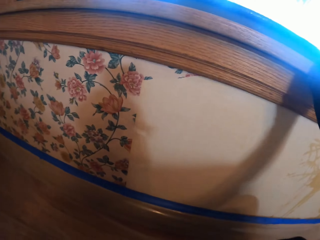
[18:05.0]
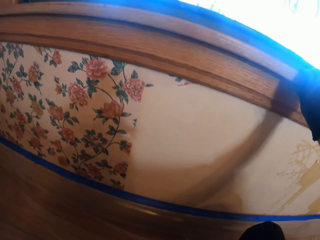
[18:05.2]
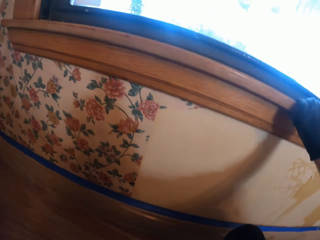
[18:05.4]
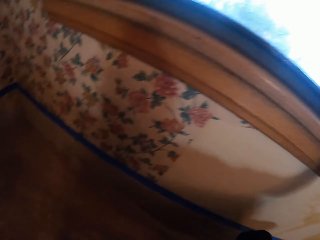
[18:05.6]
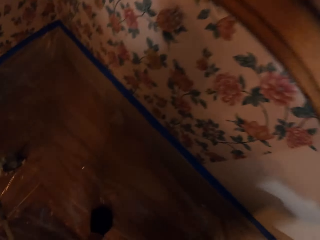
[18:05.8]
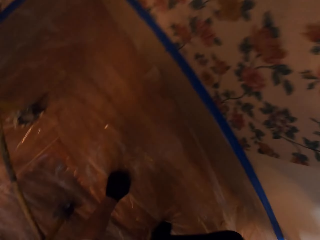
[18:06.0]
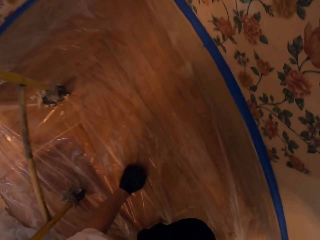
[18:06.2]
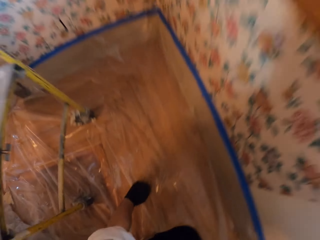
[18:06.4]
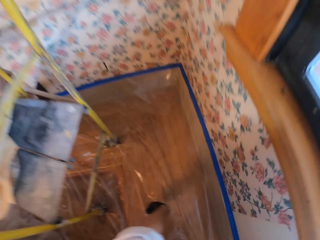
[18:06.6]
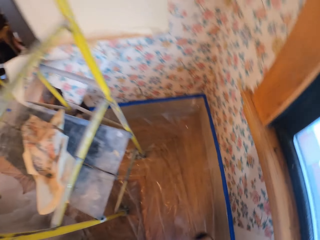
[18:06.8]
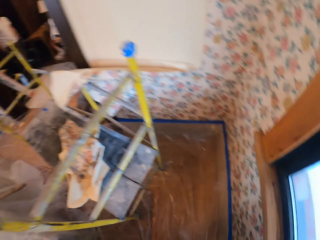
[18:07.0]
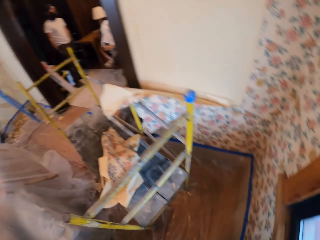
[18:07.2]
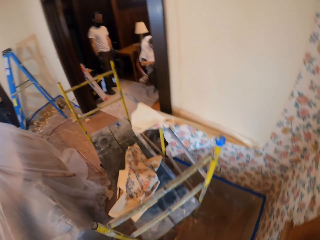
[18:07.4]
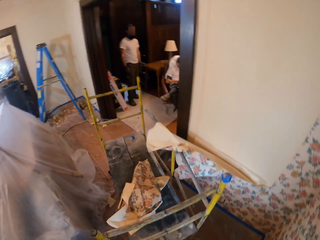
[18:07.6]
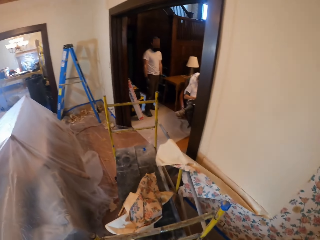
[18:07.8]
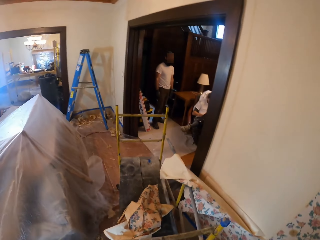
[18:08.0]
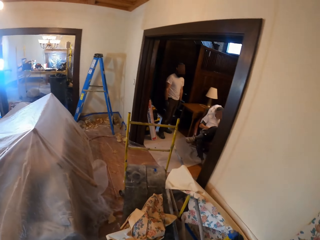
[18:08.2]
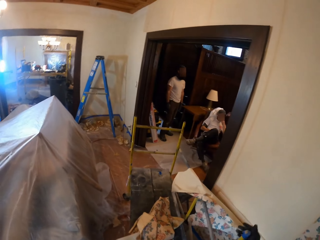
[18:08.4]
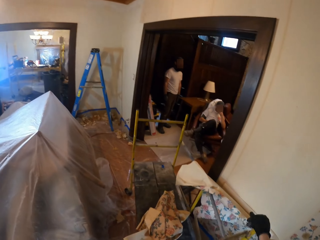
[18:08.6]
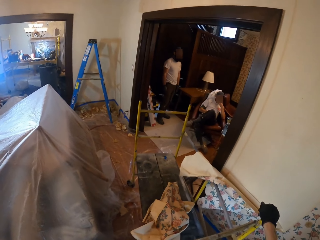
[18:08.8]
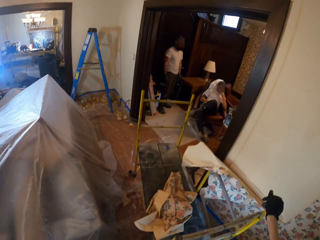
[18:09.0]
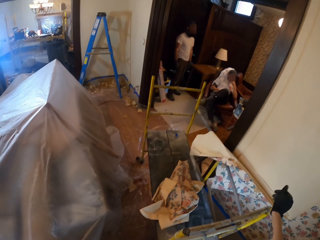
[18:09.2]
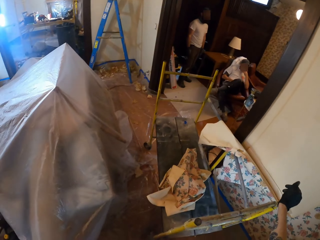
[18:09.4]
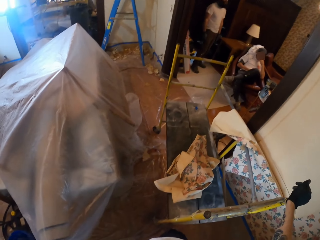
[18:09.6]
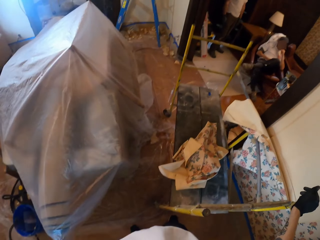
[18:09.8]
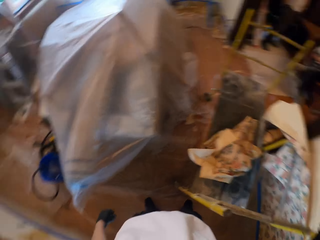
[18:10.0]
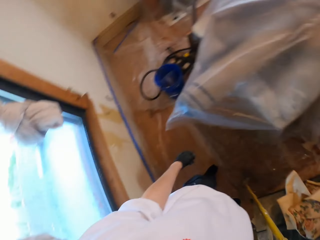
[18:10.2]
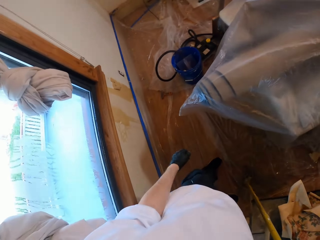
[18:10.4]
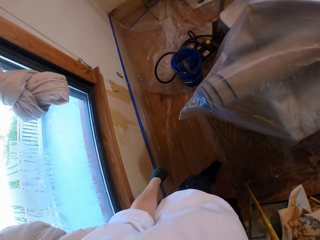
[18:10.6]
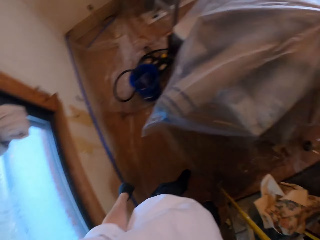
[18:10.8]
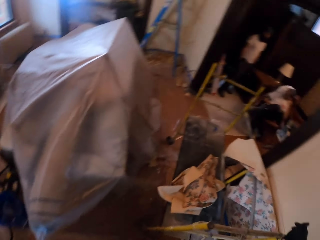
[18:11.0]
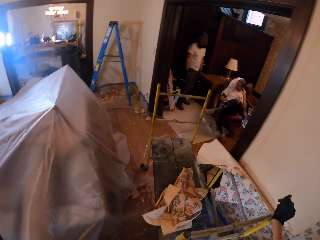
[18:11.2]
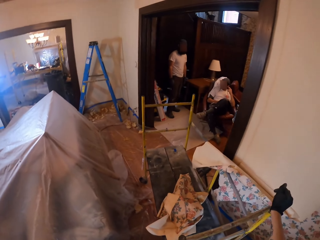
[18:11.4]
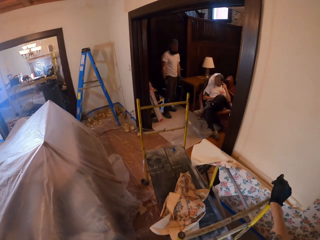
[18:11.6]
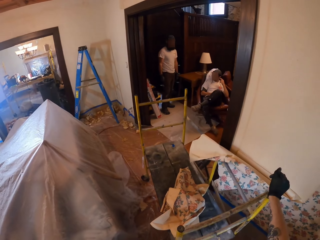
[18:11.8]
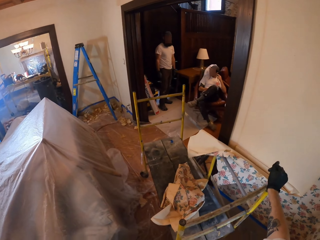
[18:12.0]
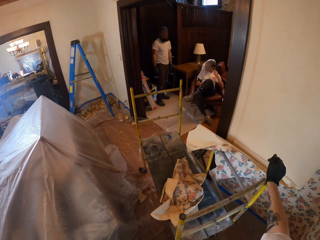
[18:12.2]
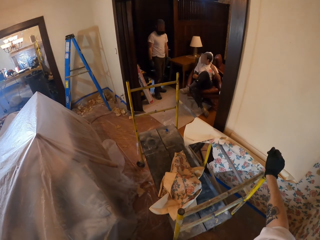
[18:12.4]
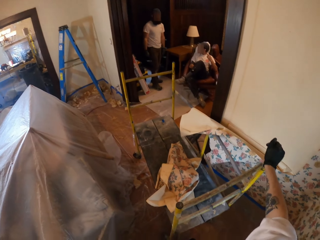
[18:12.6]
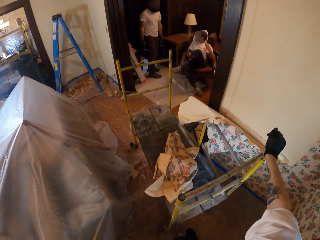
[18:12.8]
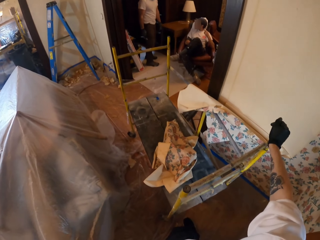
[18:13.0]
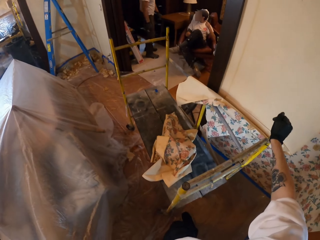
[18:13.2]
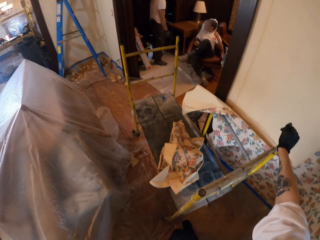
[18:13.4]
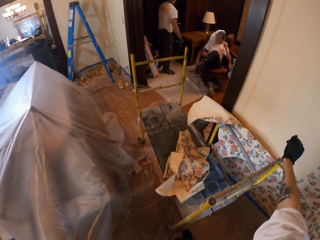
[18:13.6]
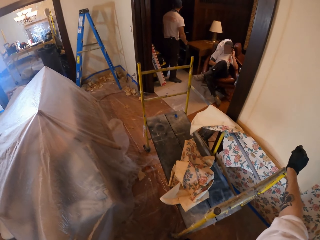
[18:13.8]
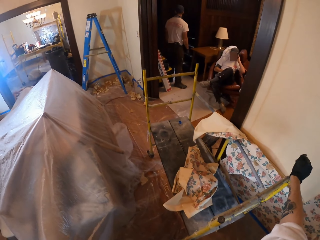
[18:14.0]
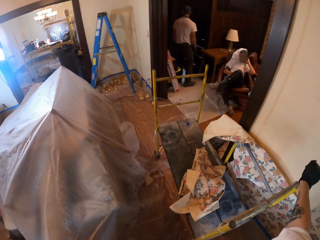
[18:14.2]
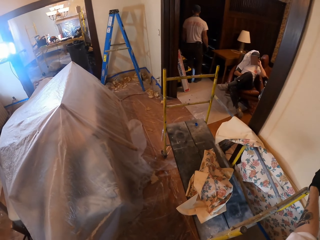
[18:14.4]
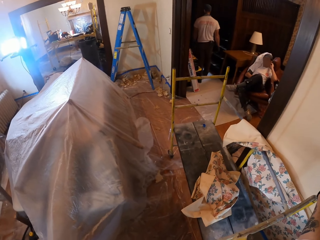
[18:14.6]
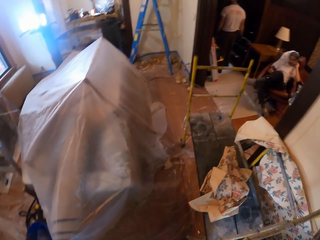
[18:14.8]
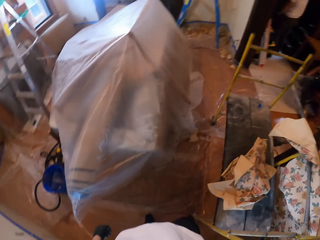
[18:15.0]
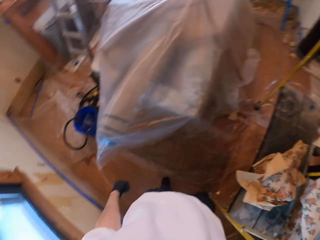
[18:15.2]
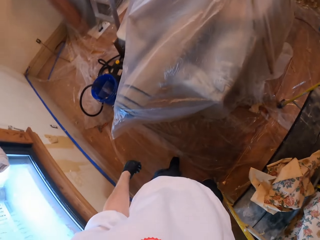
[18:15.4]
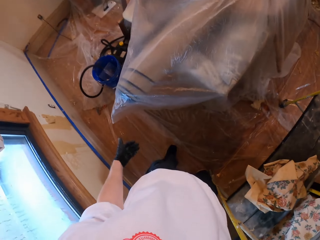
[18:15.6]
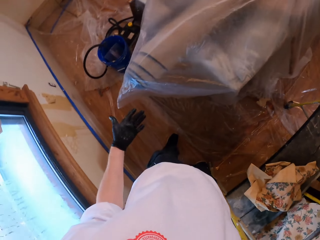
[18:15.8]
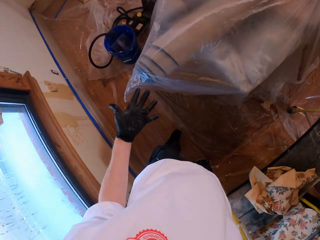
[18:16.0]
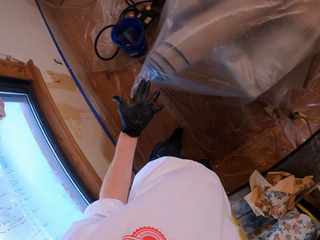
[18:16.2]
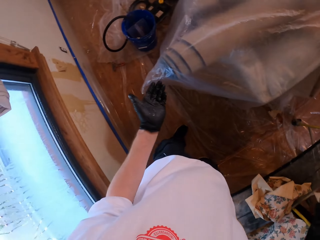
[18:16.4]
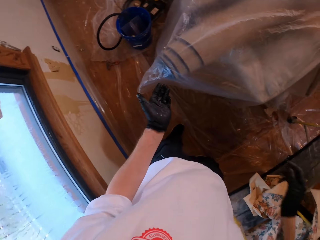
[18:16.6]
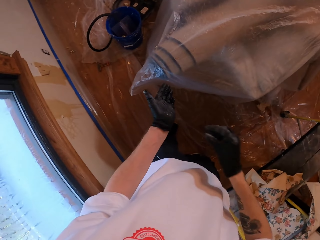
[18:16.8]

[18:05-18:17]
The camera wearer rotates. They stand and look around. They hold a bed. They hold the trolley. They look around the room.

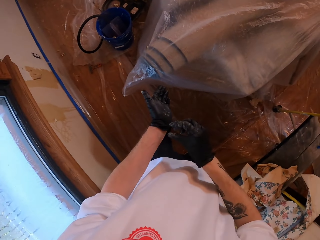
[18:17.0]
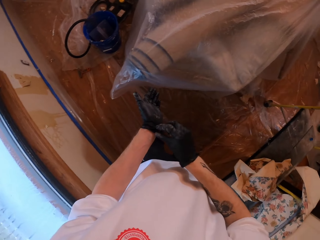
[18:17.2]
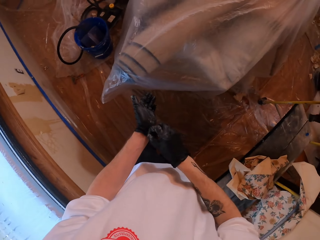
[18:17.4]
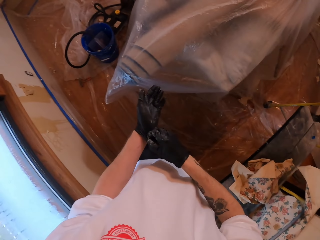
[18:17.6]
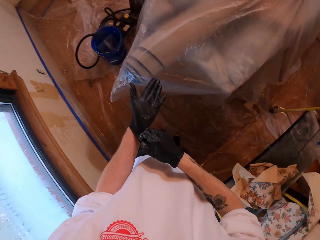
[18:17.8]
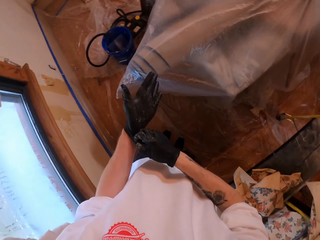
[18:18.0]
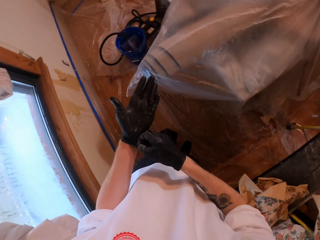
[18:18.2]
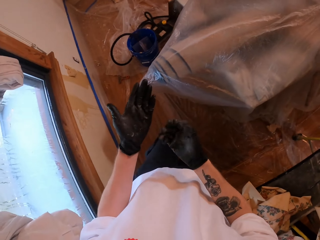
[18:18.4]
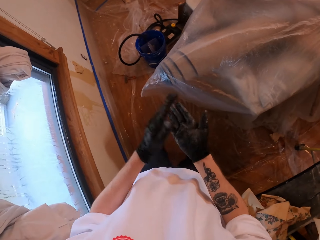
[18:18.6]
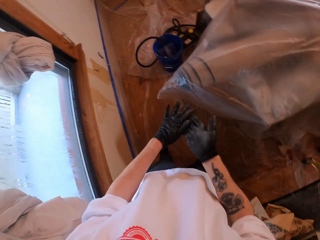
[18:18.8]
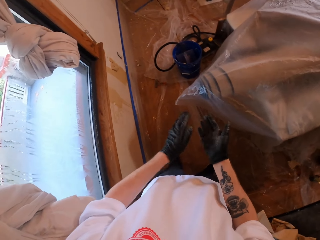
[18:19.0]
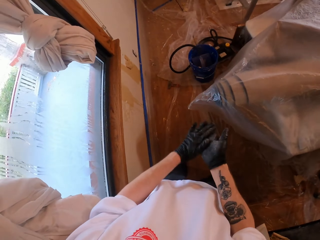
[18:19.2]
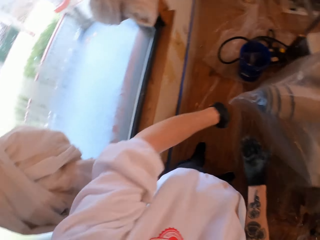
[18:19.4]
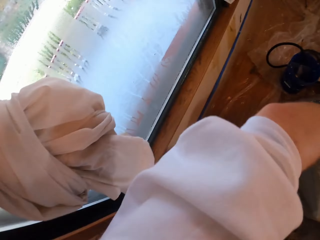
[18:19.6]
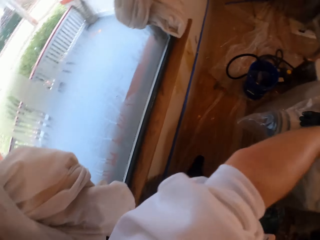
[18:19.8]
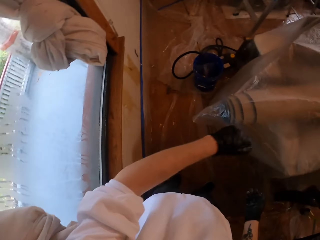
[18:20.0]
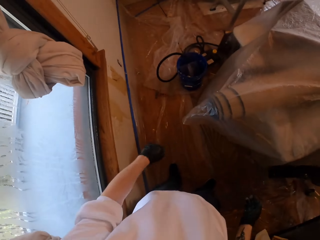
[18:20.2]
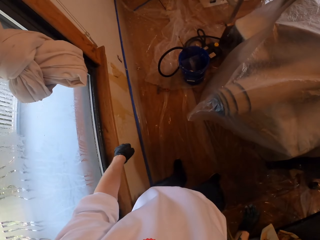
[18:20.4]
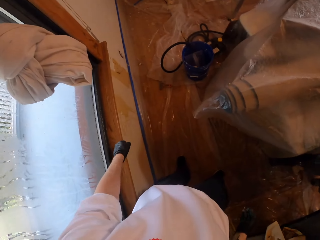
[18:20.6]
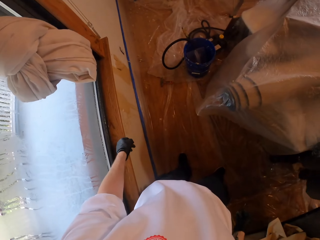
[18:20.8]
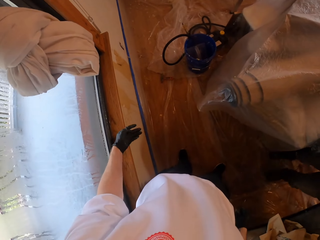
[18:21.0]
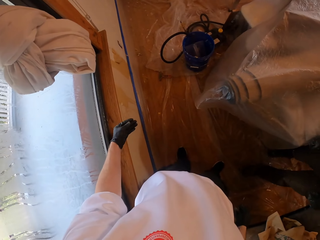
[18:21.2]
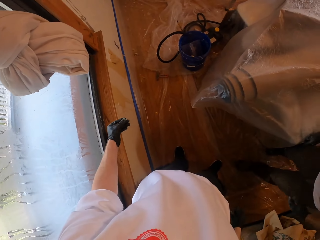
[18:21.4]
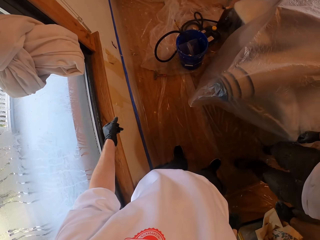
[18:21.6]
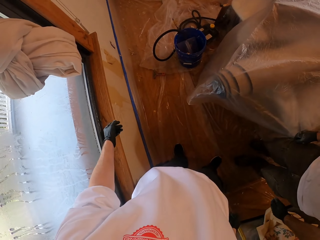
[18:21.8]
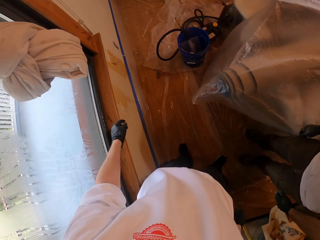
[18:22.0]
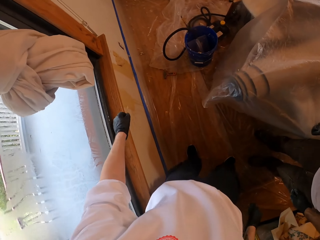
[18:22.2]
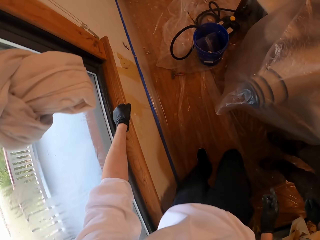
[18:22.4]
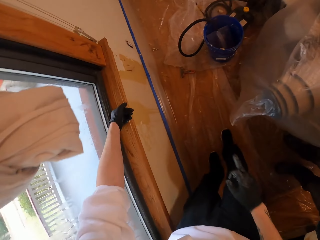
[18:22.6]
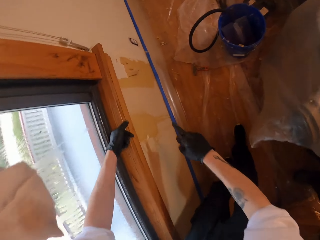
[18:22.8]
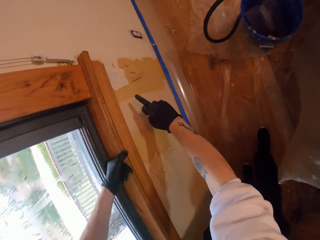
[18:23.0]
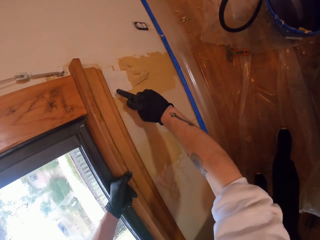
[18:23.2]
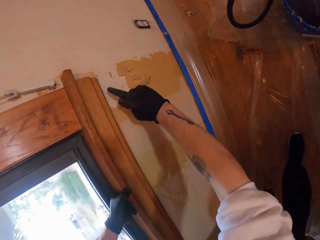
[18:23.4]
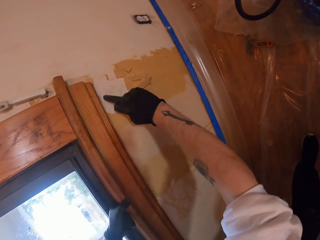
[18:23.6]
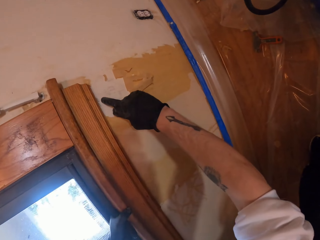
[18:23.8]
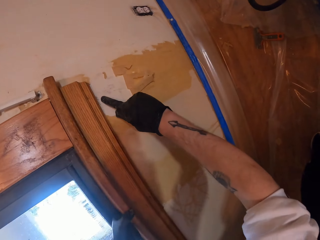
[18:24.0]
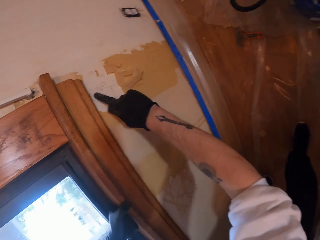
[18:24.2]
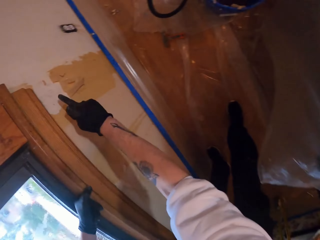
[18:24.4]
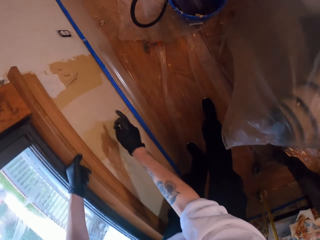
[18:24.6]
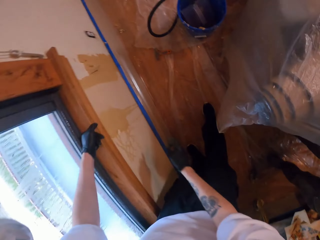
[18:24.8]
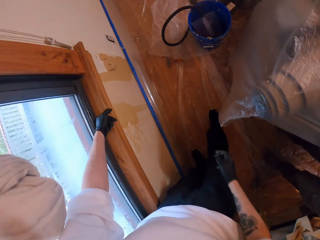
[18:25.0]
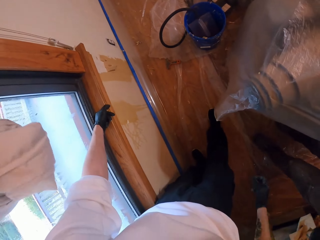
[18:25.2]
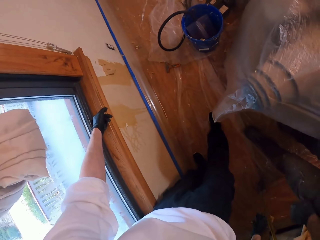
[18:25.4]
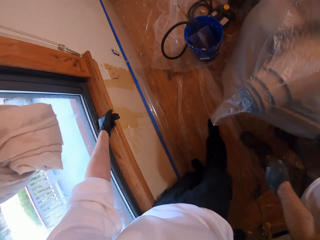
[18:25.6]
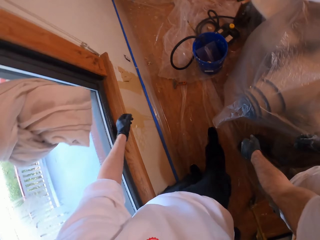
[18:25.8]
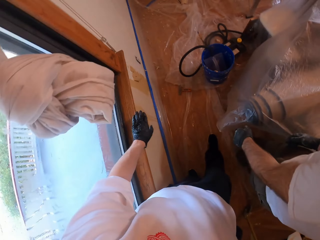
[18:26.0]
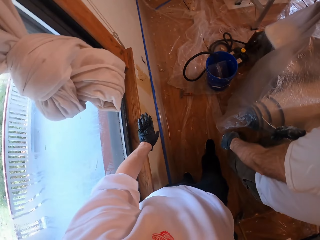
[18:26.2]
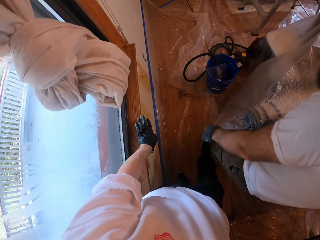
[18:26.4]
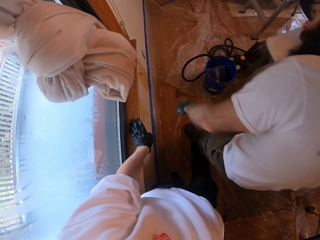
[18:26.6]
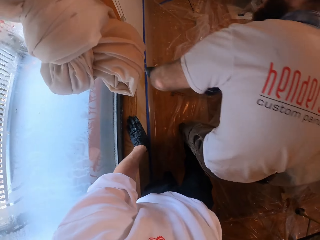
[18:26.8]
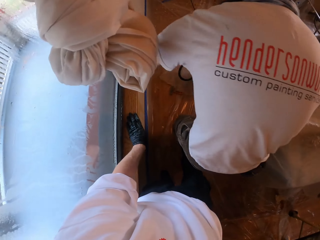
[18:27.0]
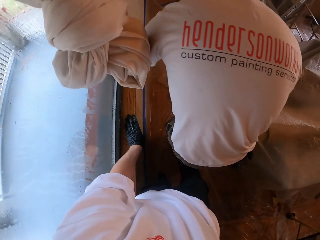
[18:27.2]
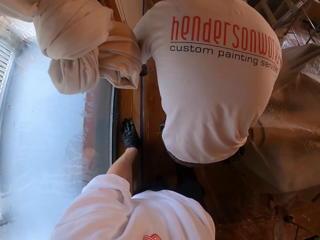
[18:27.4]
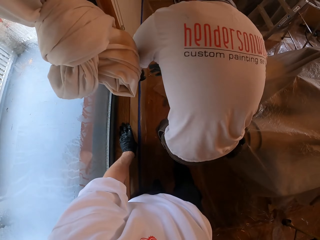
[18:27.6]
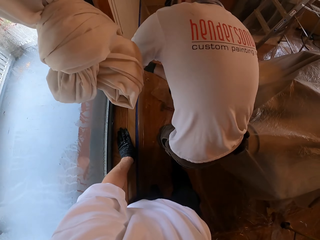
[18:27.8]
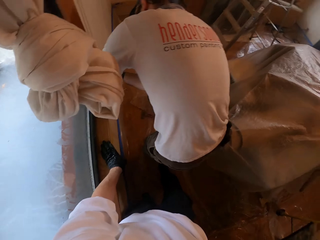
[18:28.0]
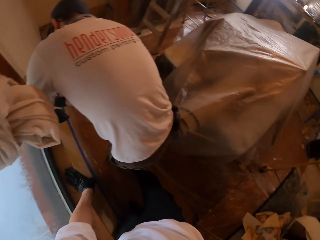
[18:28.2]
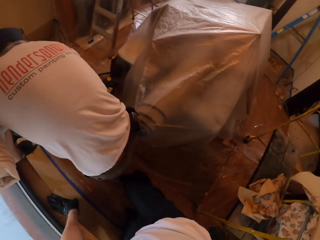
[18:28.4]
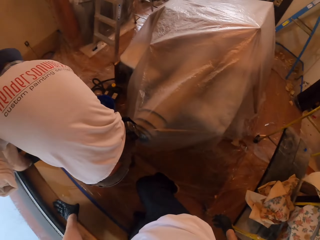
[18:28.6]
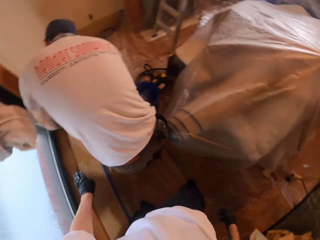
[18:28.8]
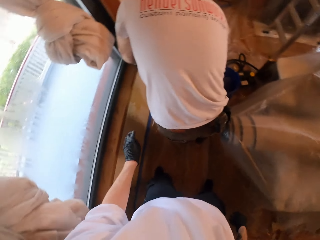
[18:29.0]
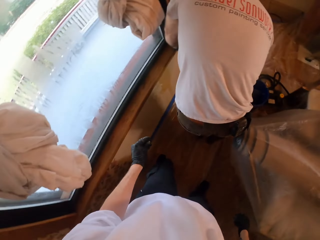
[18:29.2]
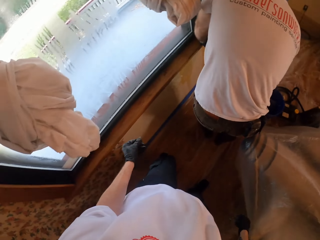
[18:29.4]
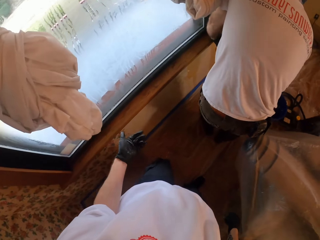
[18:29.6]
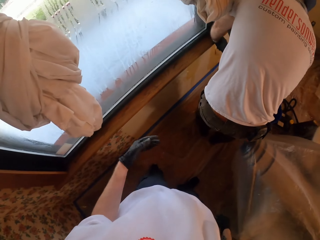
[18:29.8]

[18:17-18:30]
The camera wearer looks at his hand. He holds the gloves. He rubs his hands. He points on the wall. He touches the wall with his finger. A man touches the wall.
